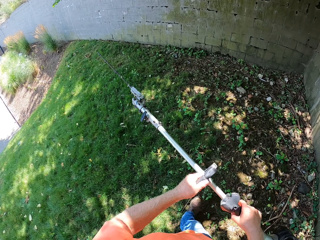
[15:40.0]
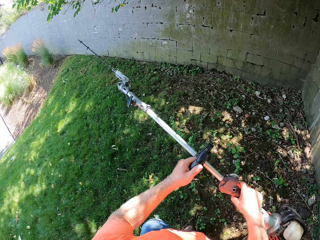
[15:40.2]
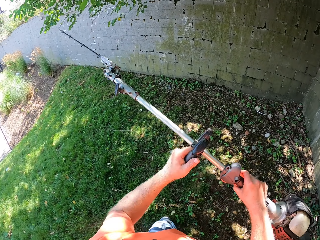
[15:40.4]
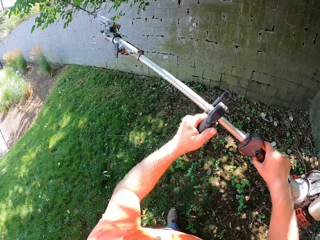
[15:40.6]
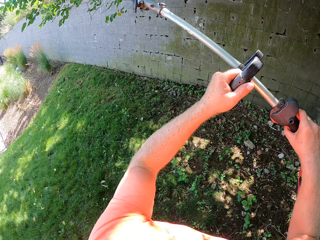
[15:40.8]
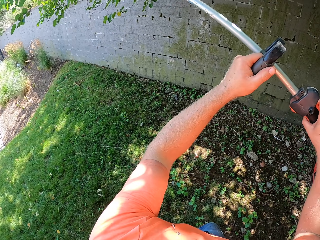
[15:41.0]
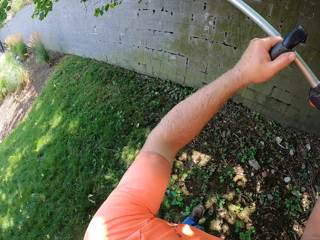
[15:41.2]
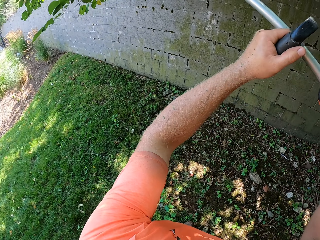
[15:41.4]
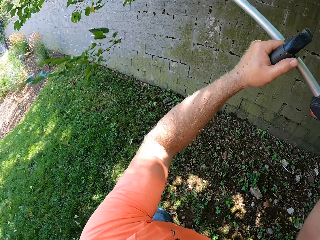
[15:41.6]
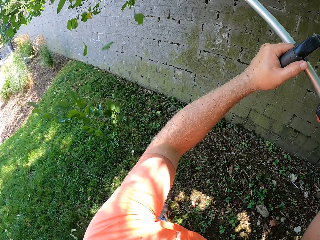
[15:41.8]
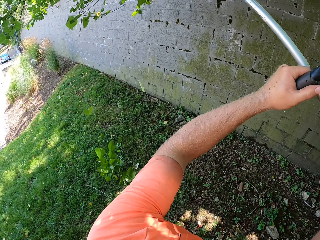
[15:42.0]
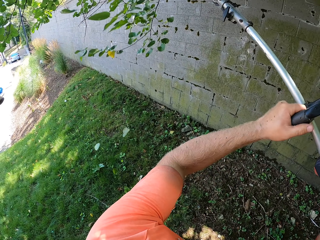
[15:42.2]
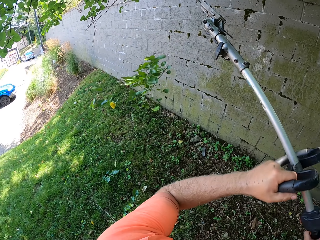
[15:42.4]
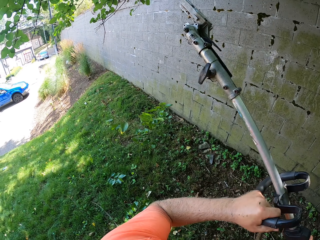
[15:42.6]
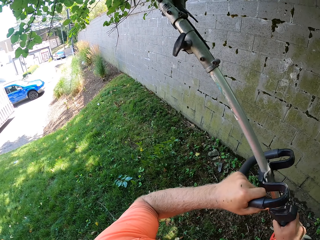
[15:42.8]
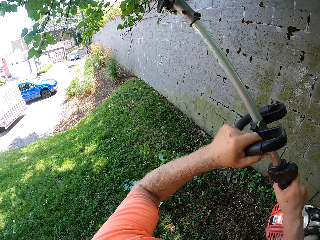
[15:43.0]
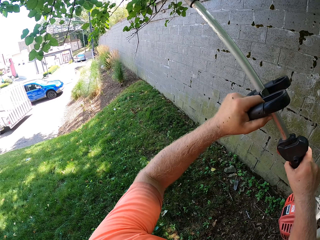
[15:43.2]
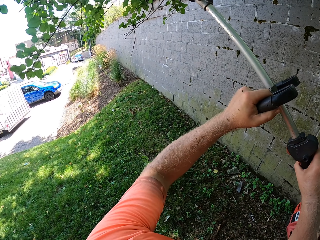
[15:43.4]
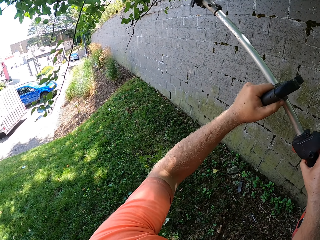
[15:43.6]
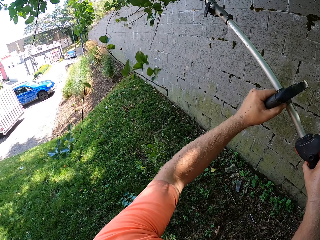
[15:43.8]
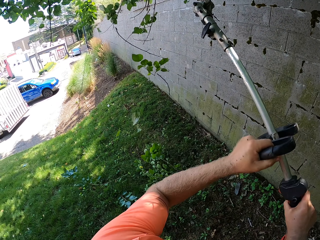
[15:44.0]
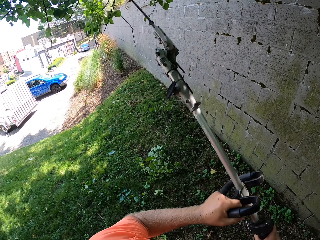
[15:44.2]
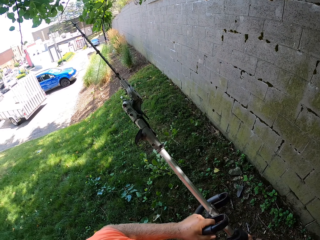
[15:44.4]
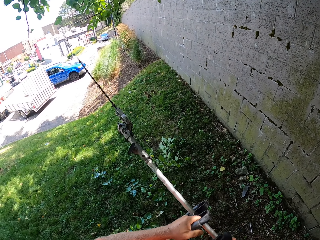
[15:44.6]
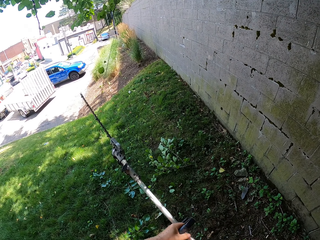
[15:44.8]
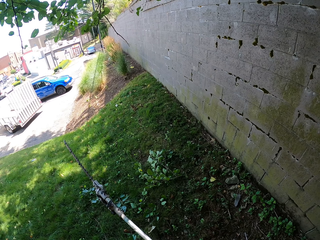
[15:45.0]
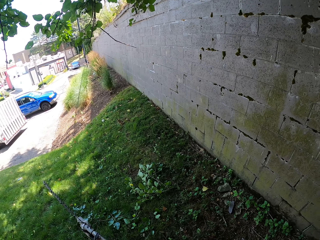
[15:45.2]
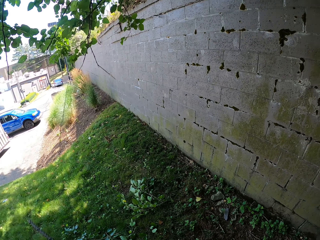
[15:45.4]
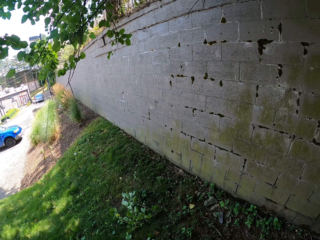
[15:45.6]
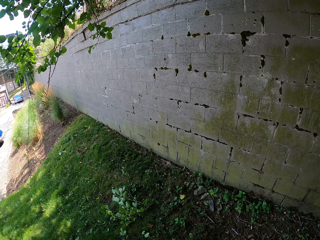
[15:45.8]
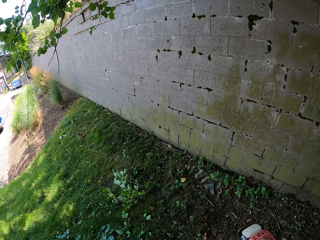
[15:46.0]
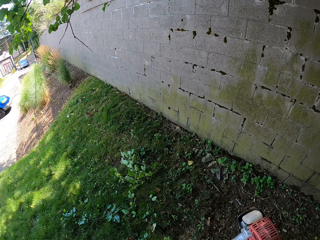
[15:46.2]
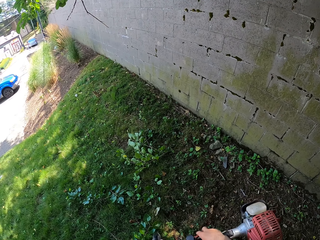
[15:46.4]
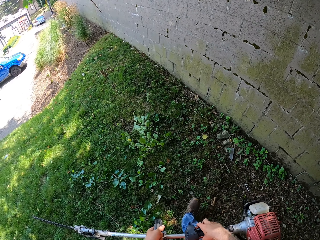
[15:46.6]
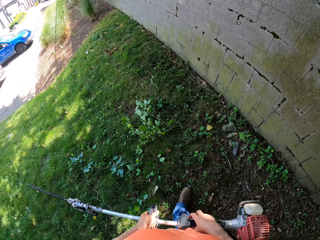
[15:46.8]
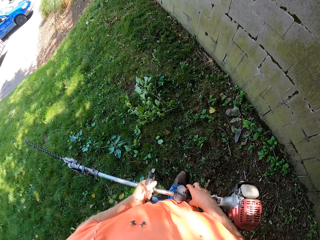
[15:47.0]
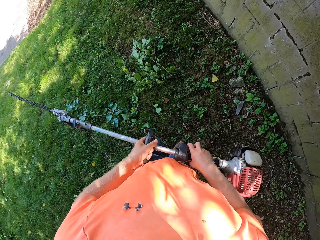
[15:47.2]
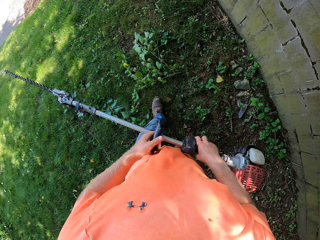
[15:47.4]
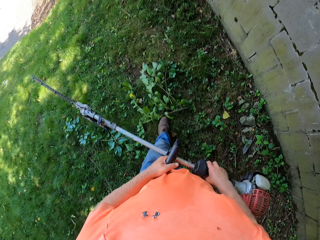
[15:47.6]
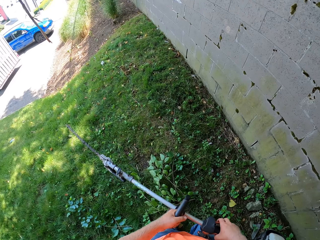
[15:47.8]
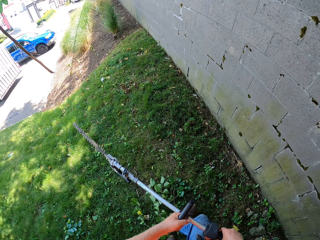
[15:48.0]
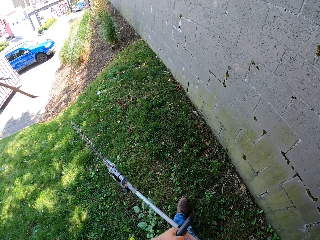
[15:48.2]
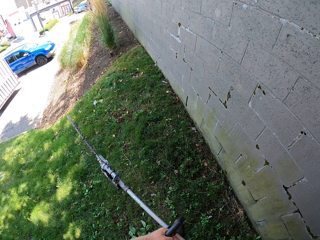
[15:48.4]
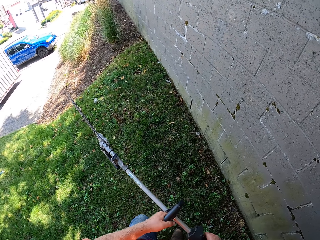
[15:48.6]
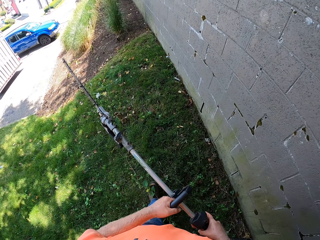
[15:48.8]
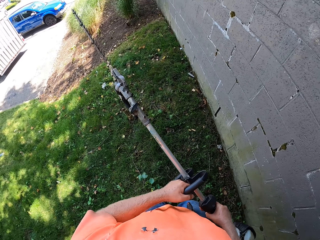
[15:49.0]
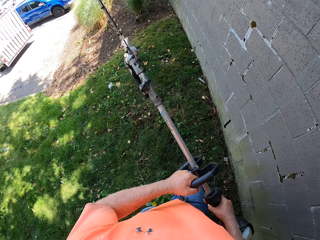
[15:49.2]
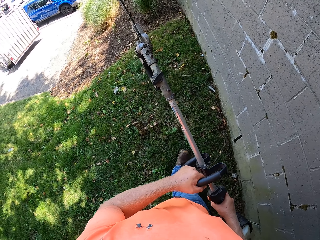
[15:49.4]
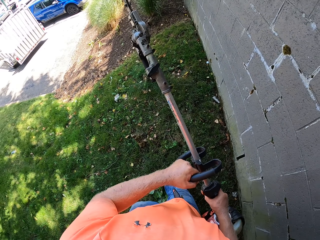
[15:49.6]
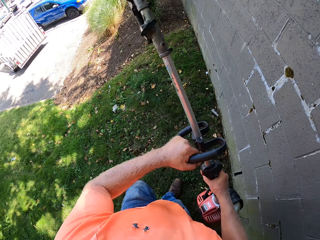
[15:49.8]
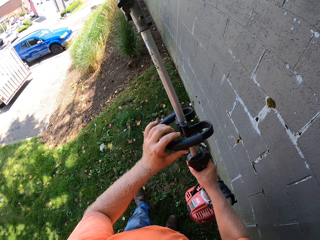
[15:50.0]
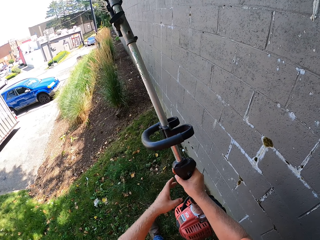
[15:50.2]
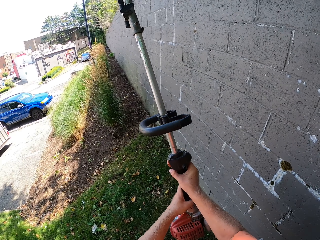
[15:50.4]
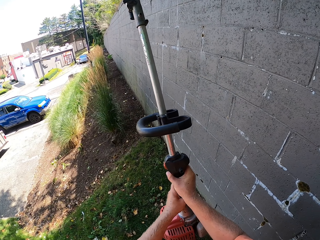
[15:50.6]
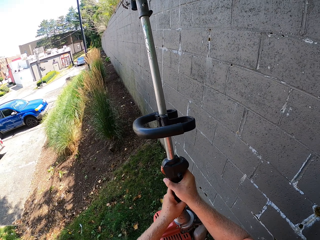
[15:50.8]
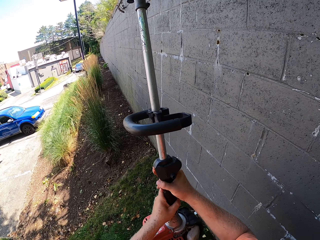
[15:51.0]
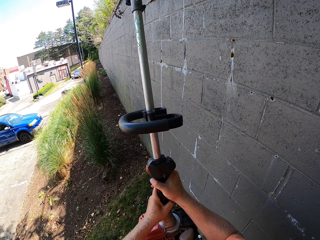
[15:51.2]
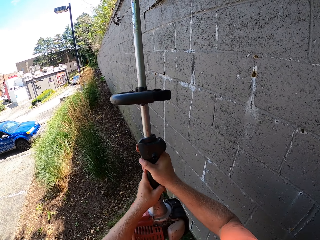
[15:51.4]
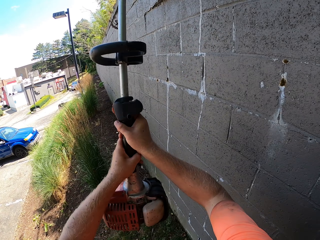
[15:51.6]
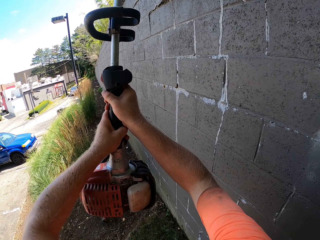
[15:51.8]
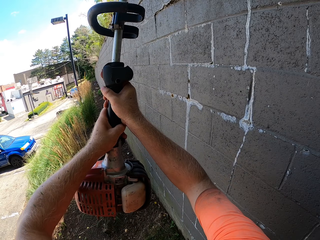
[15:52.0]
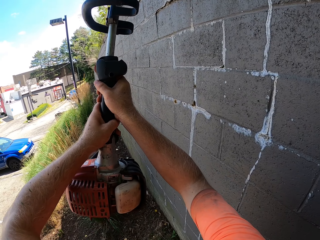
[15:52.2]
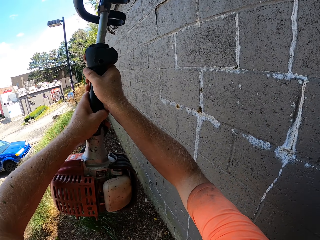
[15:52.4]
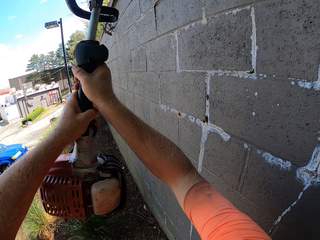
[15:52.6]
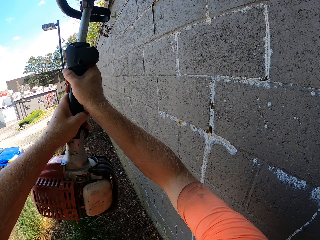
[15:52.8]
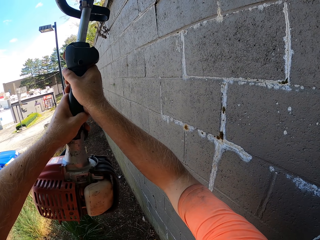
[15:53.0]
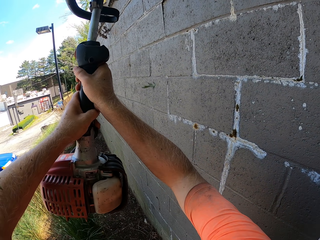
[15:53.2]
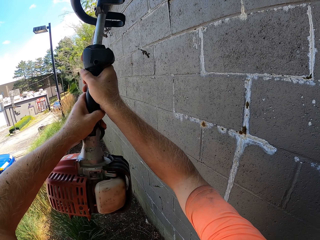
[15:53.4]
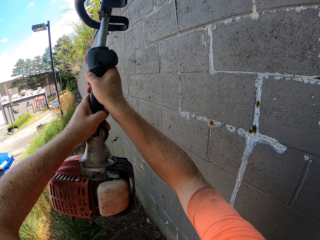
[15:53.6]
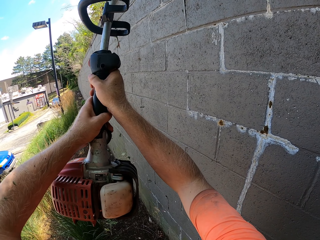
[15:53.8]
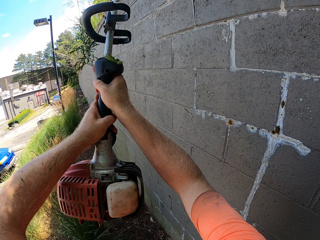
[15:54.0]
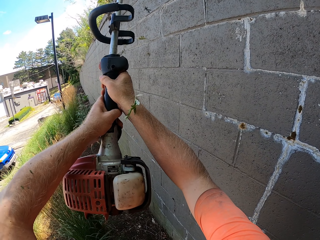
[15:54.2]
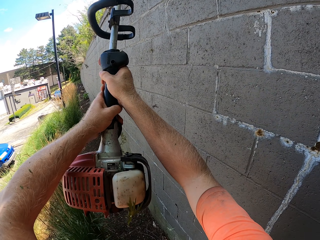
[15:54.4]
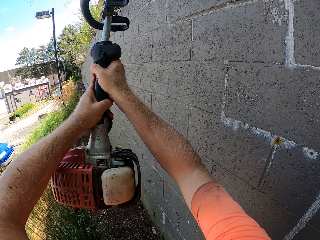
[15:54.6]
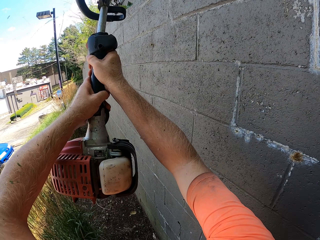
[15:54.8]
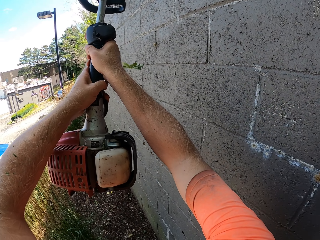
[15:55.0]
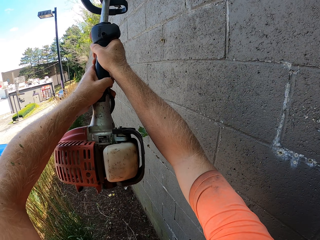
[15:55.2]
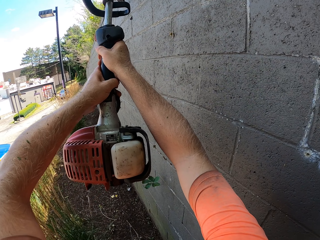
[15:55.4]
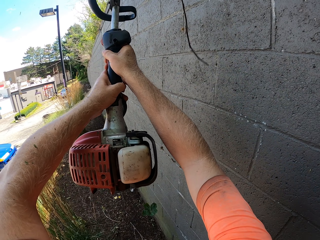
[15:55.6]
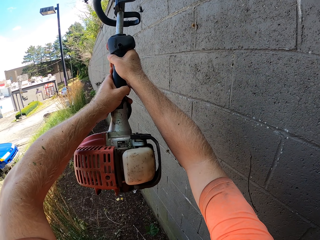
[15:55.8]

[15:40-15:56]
The camera wearer cuts the shrub with the lawn mower. They move forward. They cut the shrub with the lawn mower.

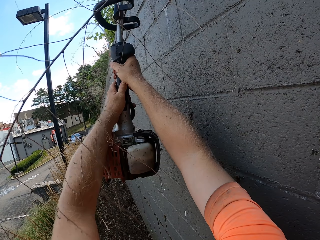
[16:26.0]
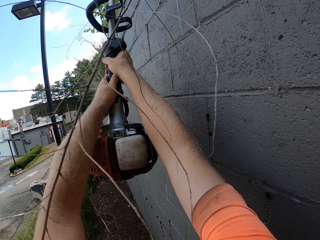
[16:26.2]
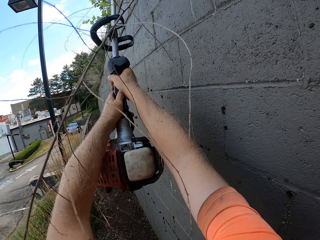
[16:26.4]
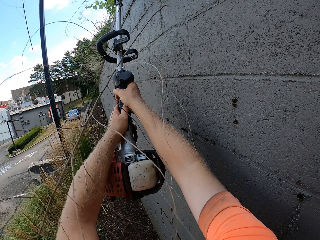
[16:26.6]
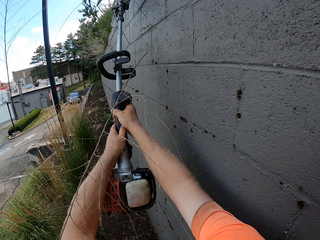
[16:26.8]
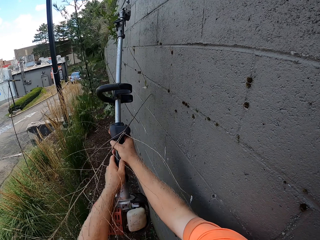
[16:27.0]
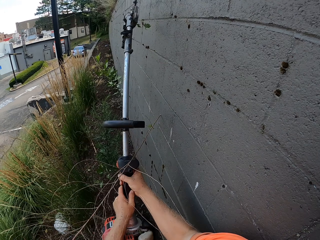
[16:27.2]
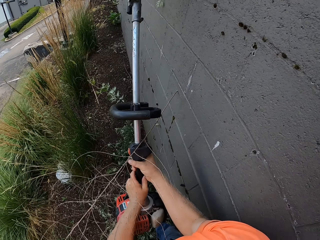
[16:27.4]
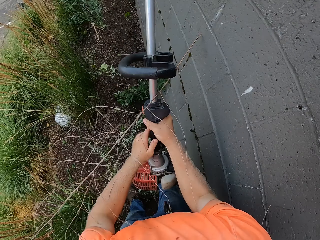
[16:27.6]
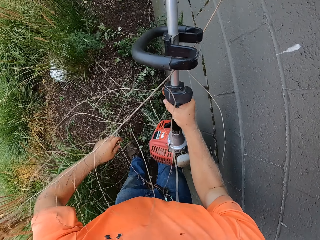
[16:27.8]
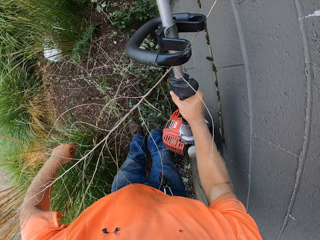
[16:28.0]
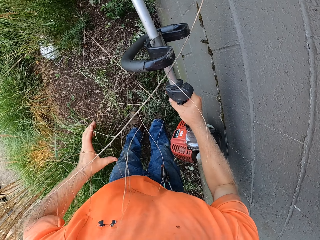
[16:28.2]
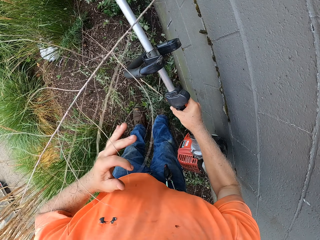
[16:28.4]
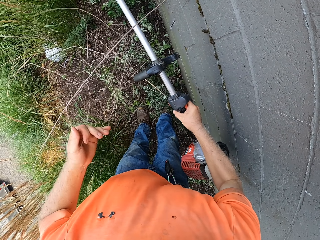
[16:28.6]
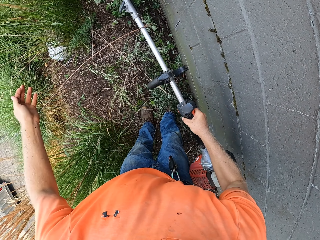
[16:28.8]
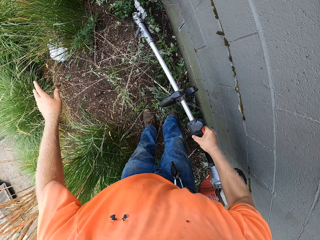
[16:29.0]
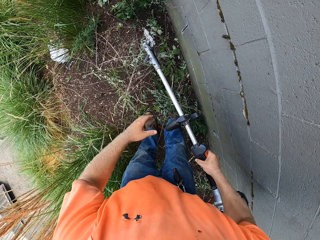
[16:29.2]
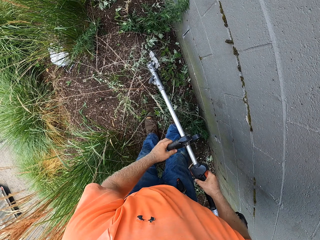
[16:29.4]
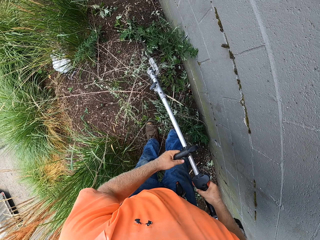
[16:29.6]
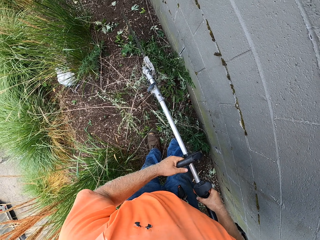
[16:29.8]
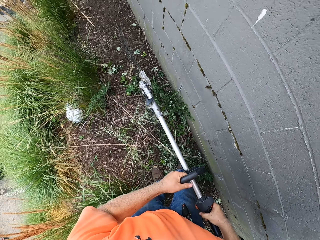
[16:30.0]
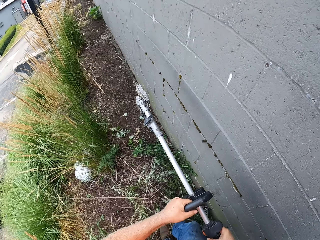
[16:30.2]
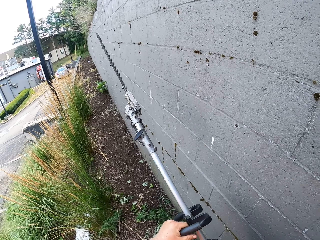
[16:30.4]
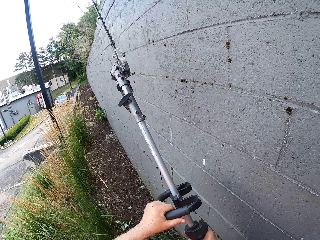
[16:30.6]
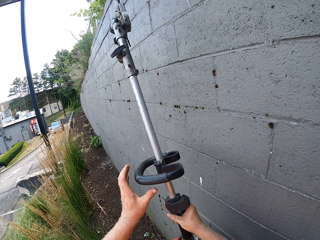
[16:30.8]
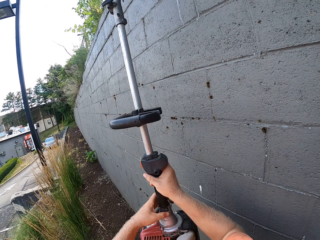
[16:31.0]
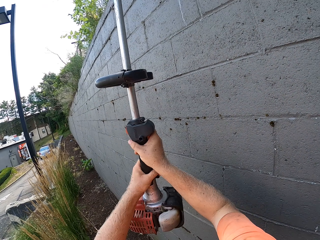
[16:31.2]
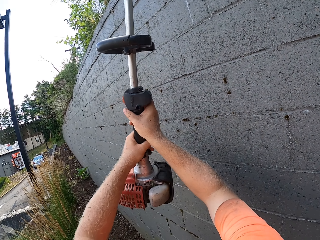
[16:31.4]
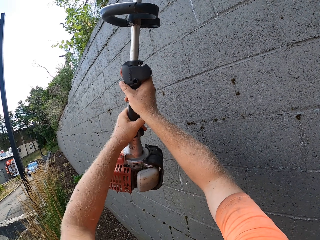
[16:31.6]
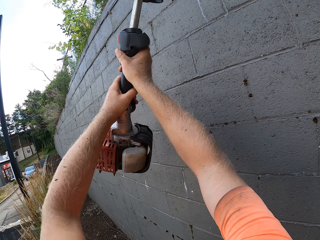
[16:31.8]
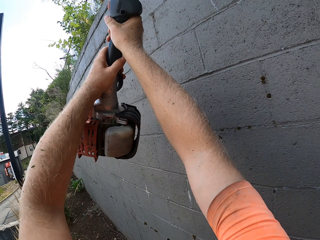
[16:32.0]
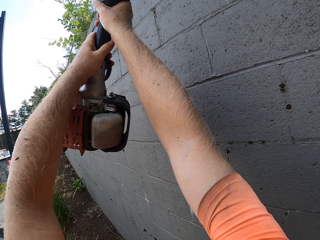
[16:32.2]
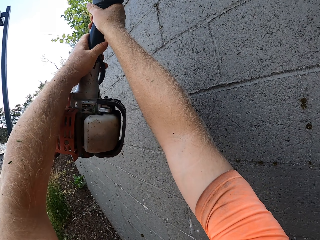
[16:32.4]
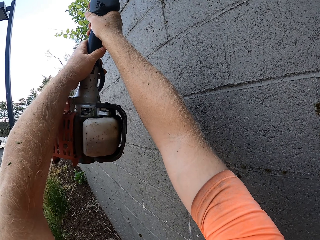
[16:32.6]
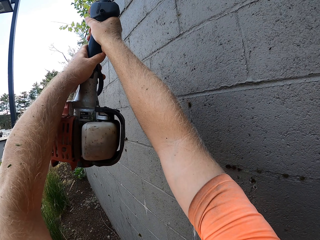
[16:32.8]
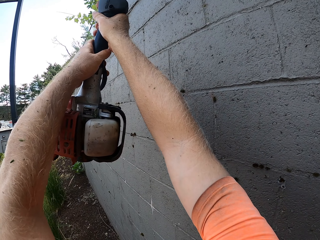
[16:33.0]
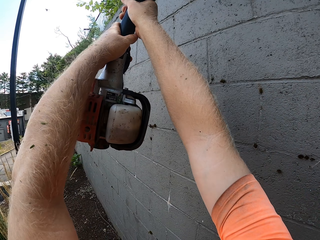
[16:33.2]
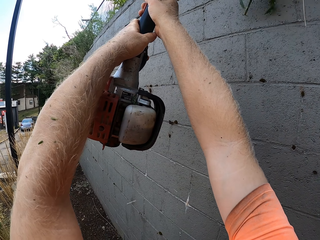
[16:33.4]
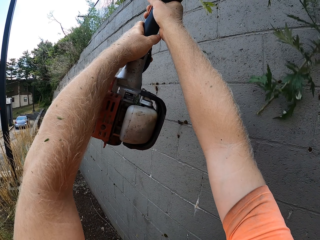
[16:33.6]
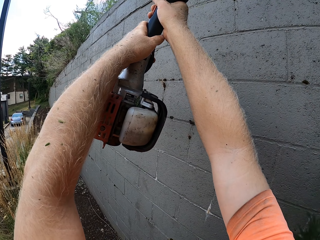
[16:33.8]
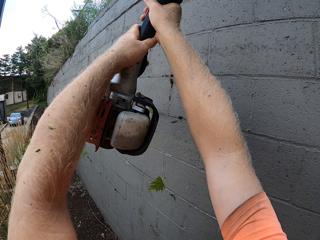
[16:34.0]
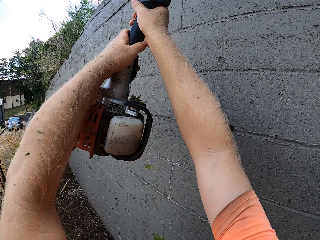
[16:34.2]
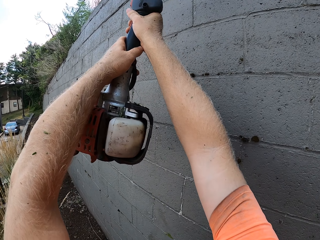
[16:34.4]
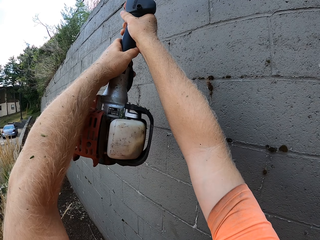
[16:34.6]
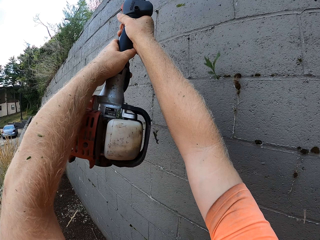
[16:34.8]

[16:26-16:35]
The camera wearer removes a dry stick from the hedge trimmer with his left hand. He drops the shrub. He trims the edges of flowers on a wall with the hedge trimmer in his hands.
